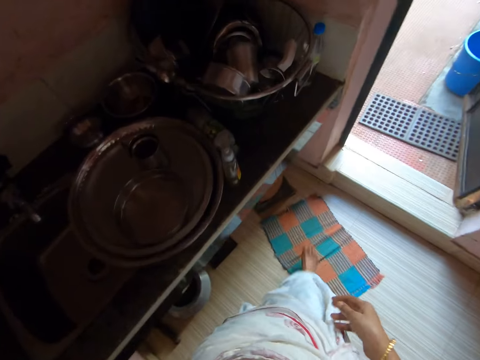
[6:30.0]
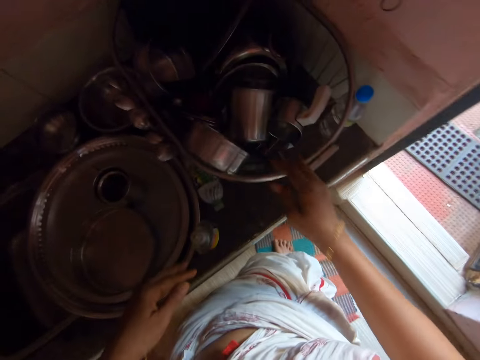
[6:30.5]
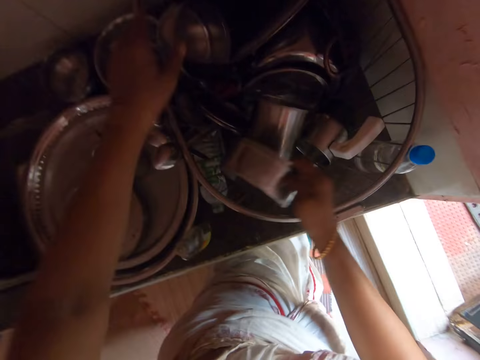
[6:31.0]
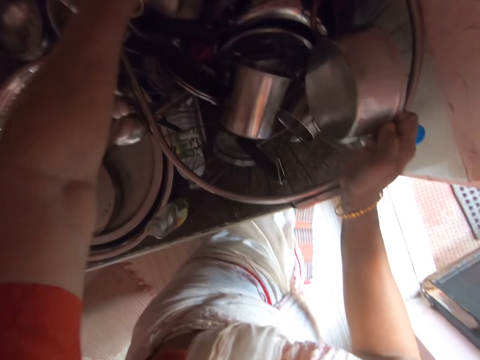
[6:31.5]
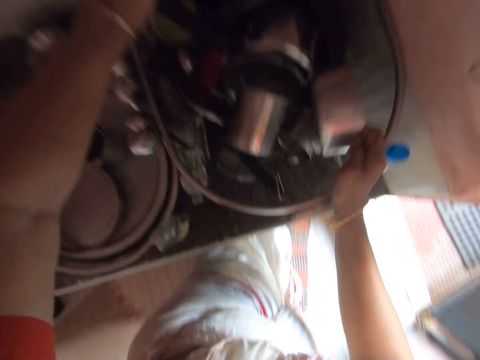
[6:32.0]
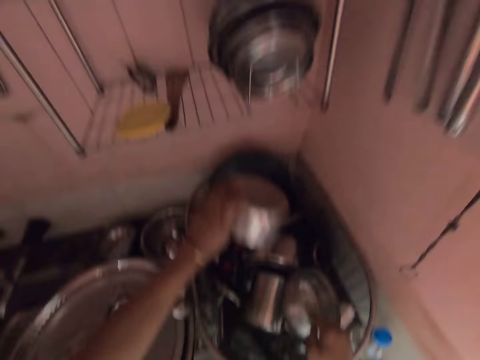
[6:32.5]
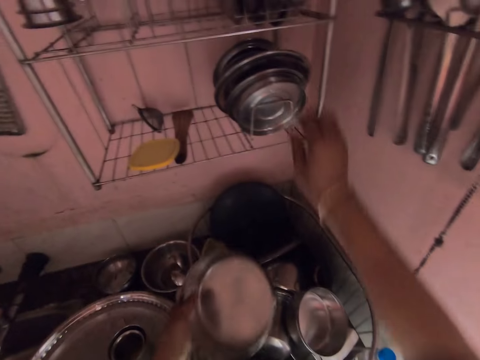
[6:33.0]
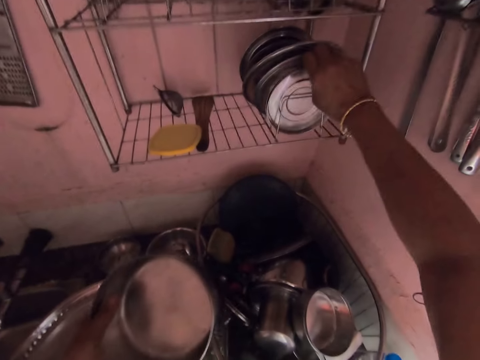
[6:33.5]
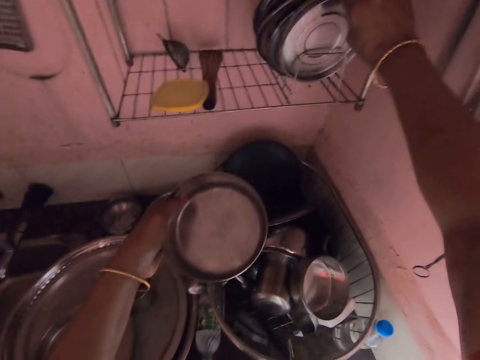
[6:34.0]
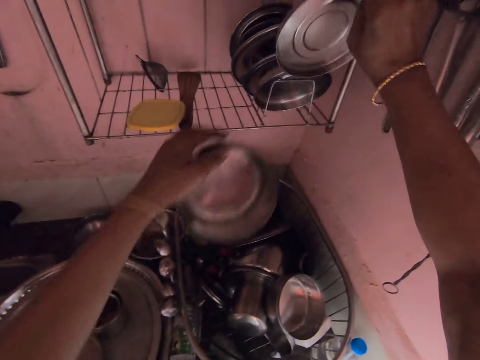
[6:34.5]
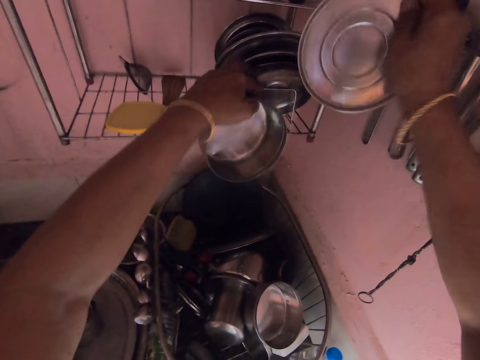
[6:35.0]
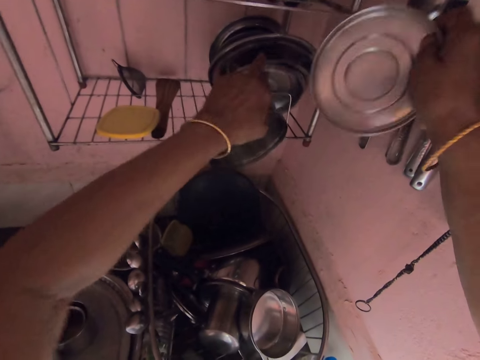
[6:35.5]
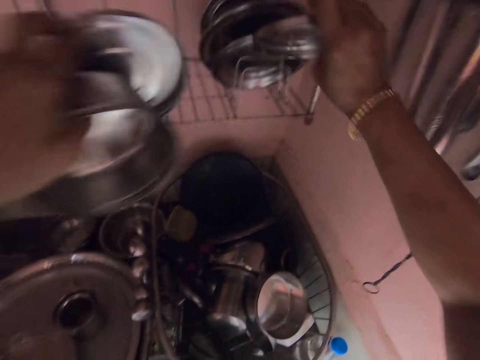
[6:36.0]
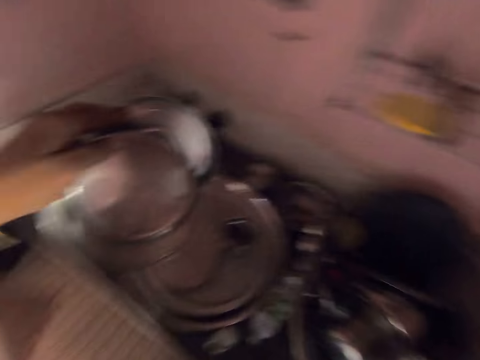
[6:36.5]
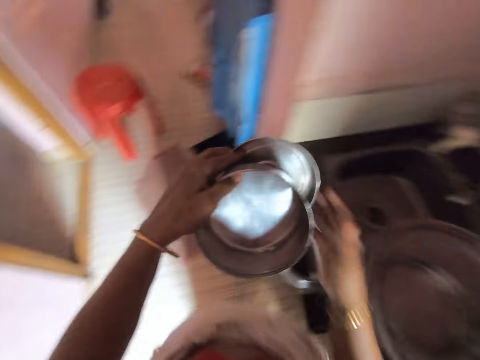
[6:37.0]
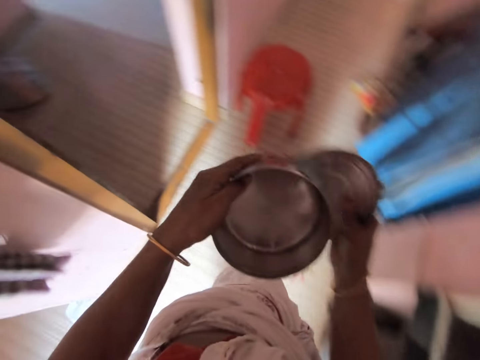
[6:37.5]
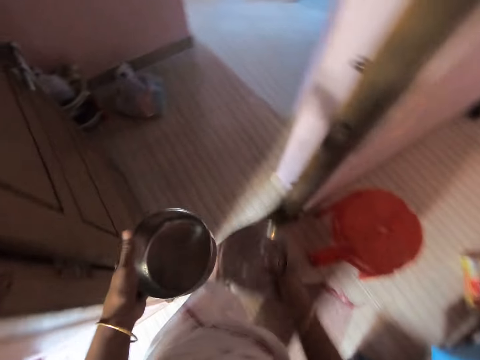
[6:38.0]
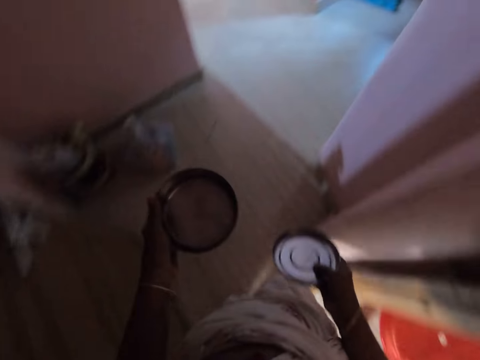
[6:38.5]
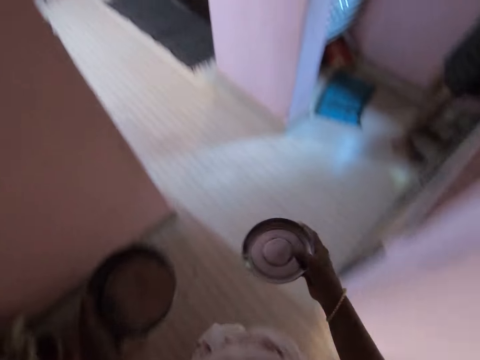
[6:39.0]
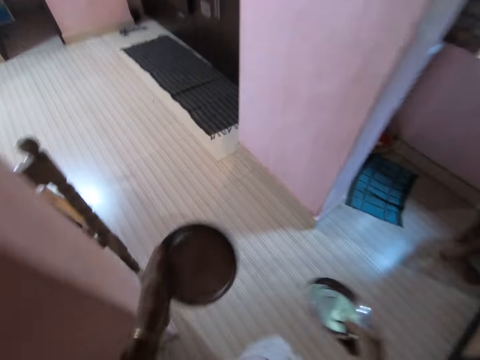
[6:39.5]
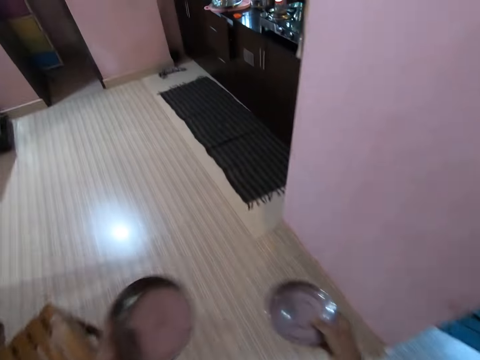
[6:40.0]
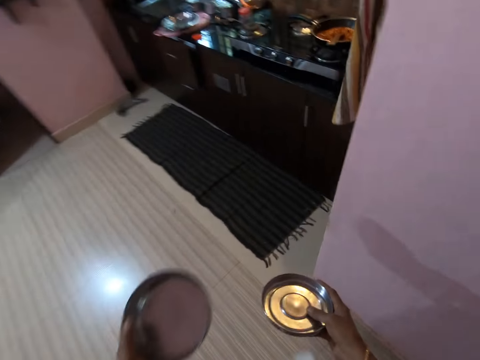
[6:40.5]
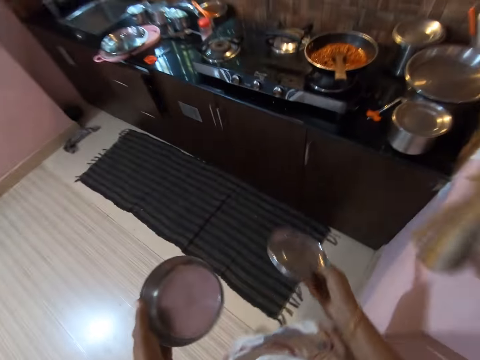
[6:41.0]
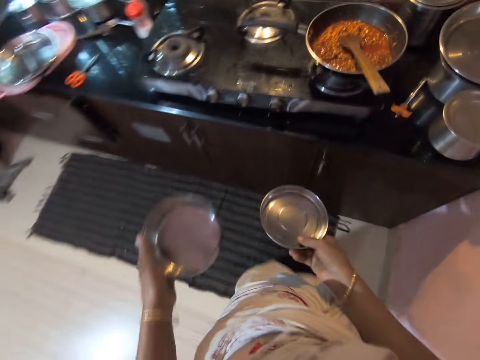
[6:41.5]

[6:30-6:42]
The camera wearer picks up the steel bowl or plate. They pick up the lid. They turn around. They walk across the kitchen.

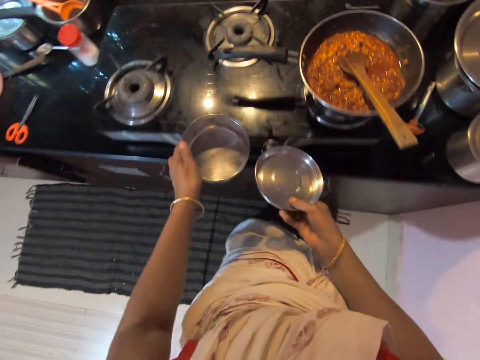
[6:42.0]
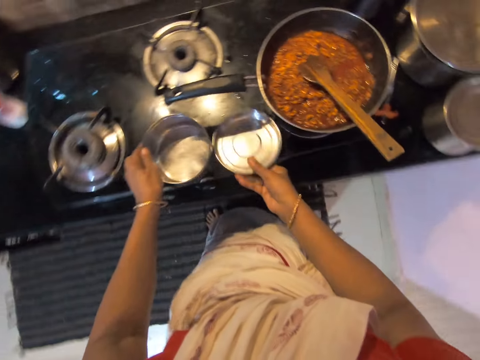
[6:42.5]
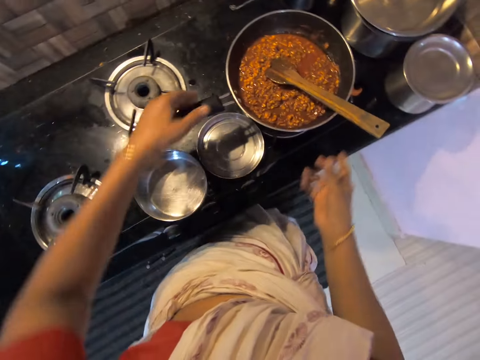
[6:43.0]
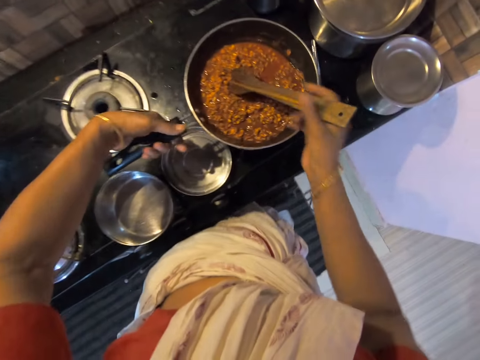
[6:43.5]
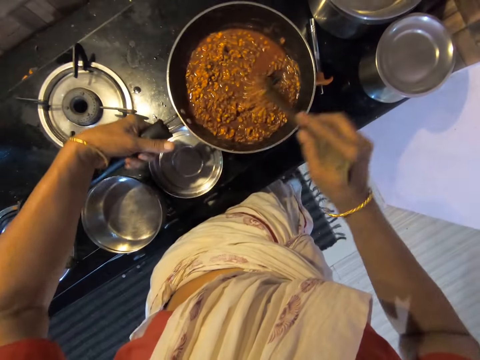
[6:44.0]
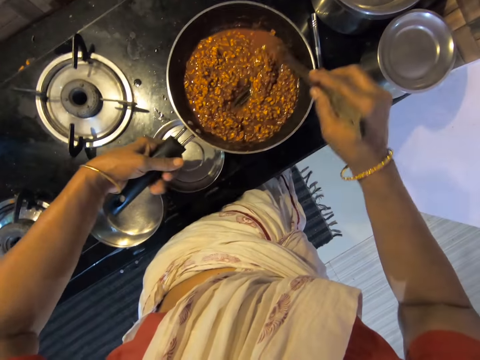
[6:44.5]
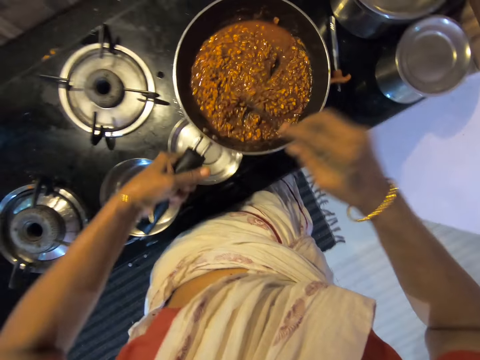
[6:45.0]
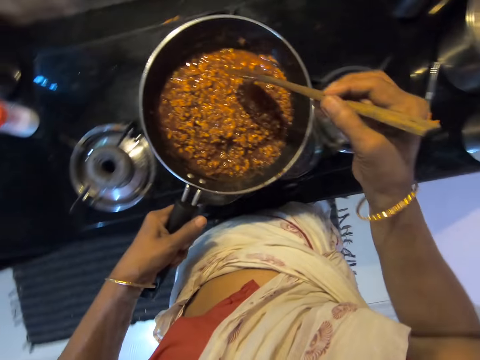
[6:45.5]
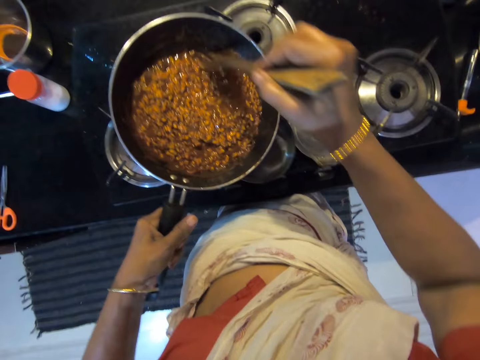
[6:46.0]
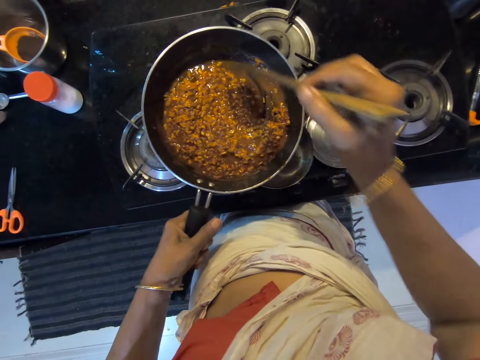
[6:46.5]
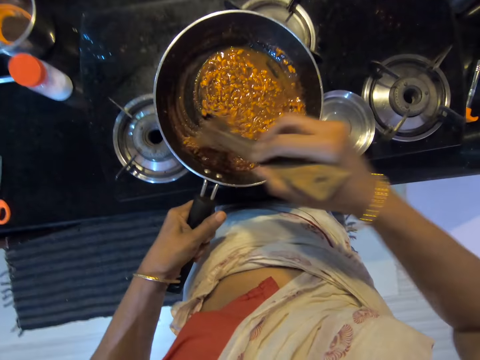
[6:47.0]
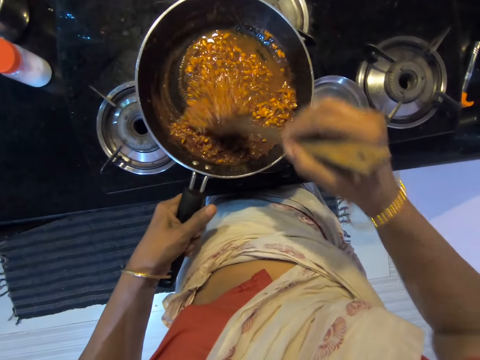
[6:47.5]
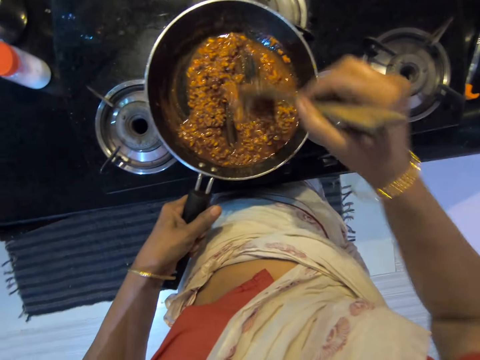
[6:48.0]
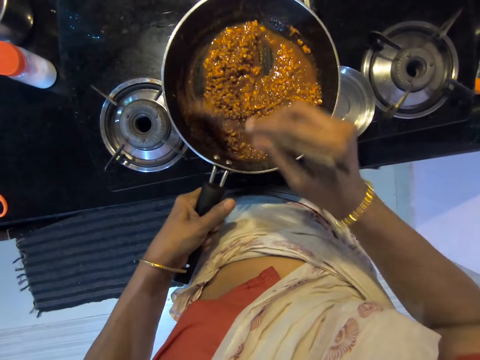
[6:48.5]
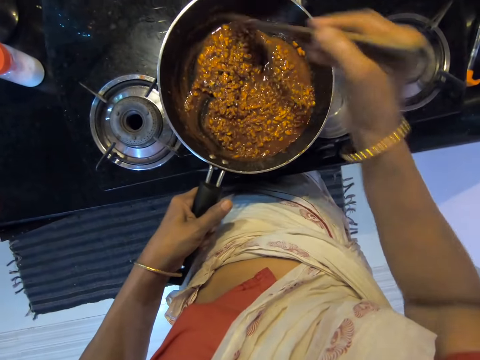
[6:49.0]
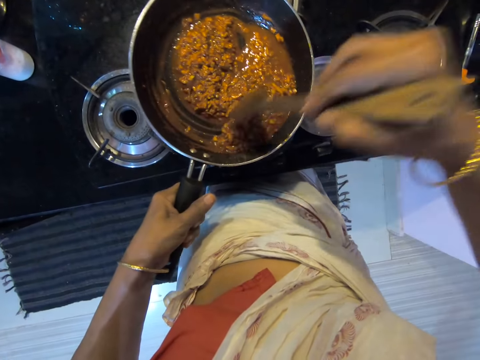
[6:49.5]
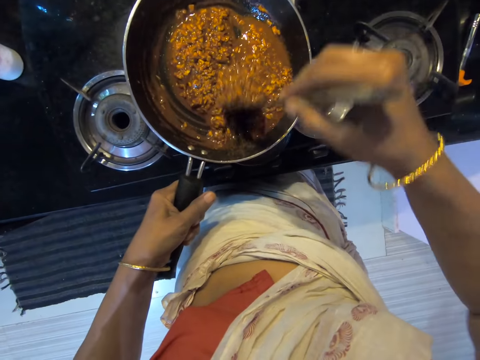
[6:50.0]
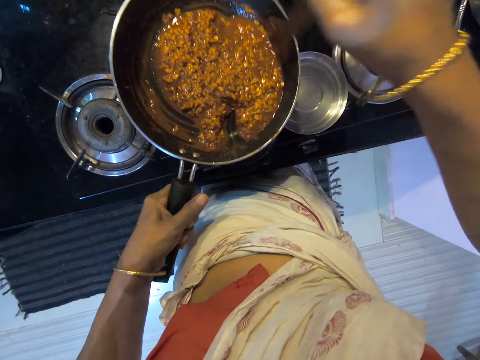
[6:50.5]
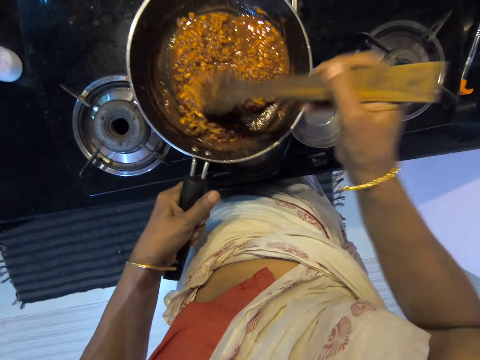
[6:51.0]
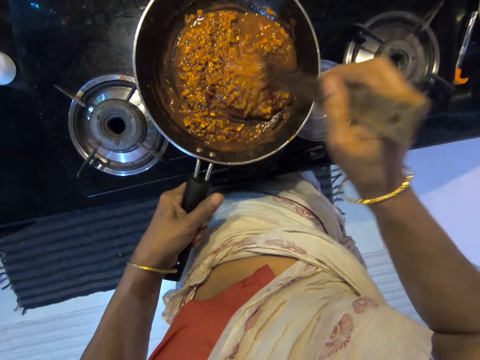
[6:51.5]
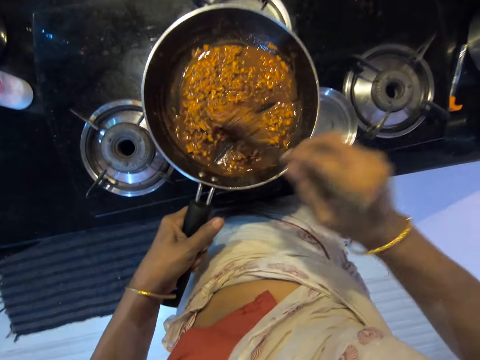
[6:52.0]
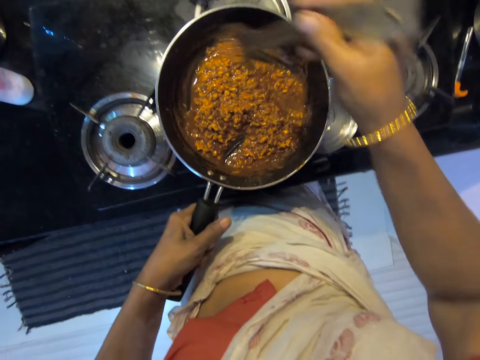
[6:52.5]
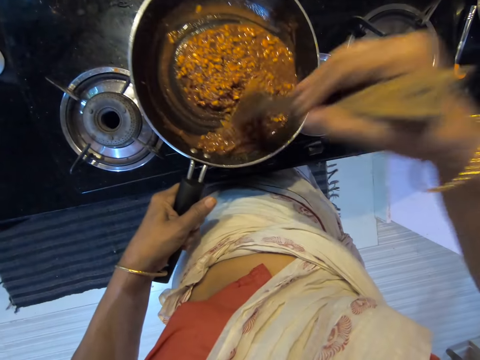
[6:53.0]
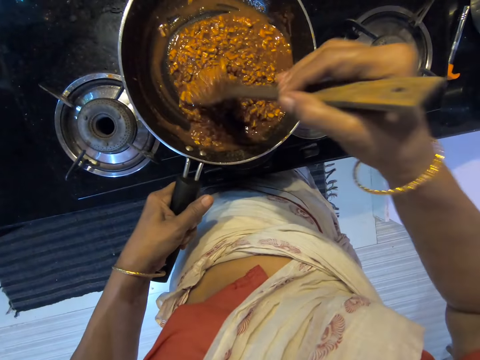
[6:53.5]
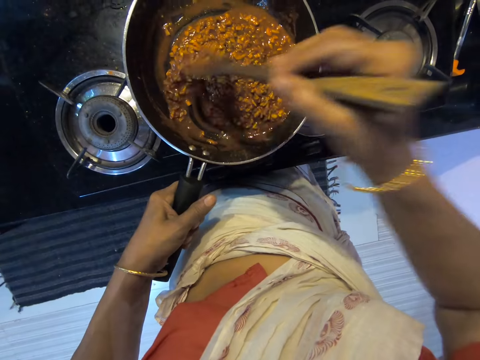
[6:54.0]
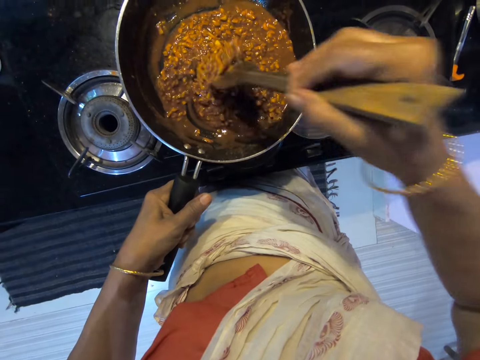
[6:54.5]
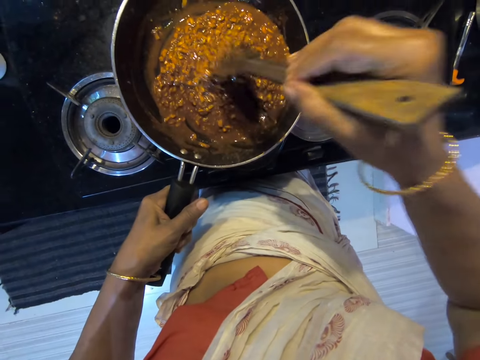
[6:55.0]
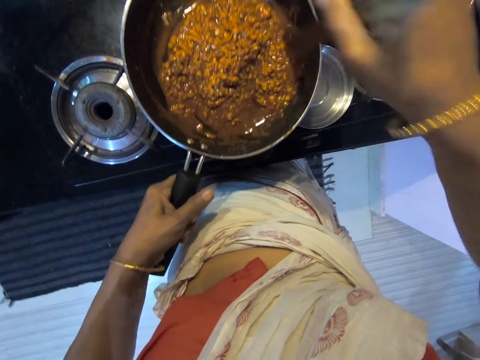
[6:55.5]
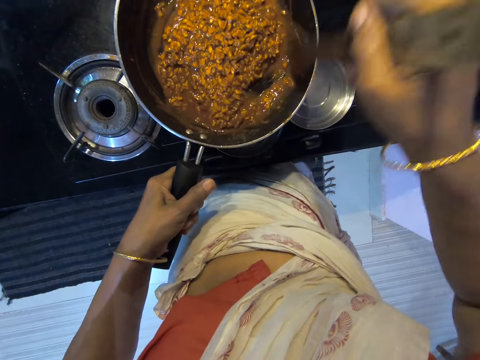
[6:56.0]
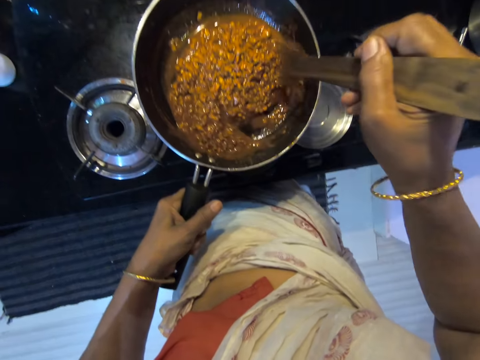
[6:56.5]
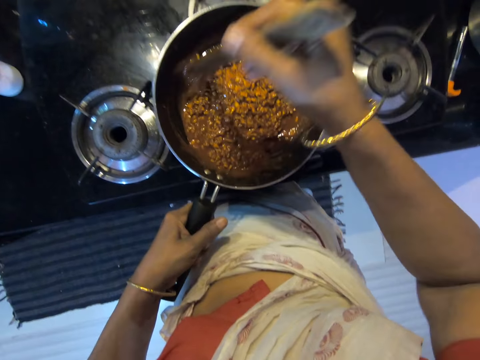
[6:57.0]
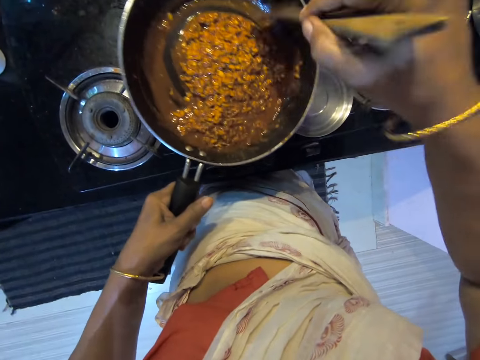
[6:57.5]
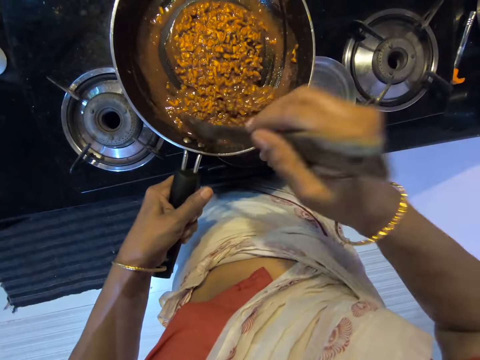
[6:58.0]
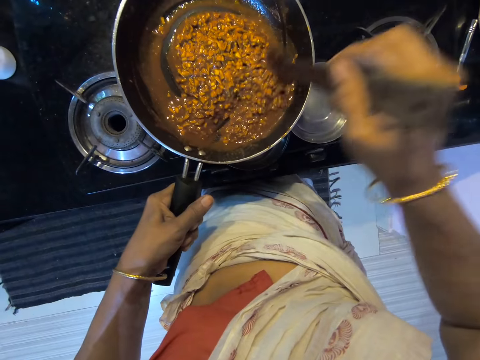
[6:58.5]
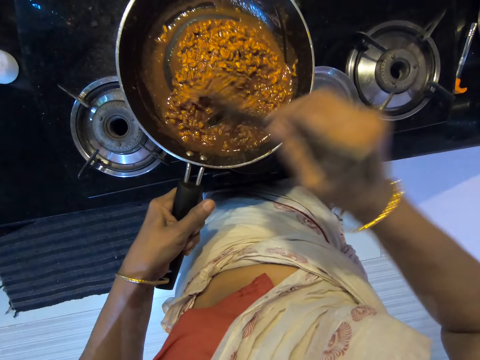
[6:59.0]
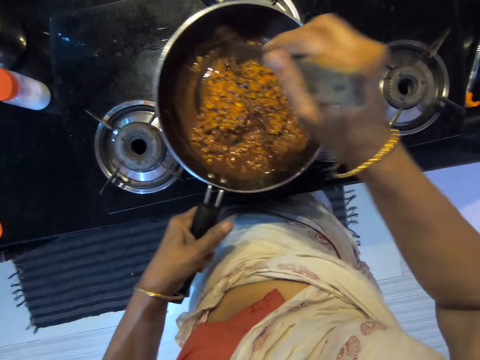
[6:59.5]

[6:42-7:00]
The camera wearer puts the steel bowl on a cooking gas. They put the lid on the cooking gas. They hold the cooking pan handle. They hold the wooden cooking spoon. They stir the food. They lift the cooking pan. They stir the food.
